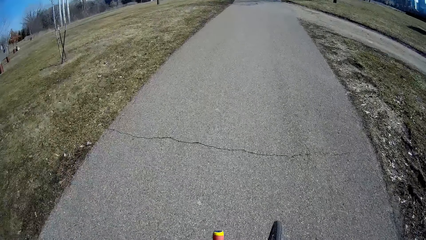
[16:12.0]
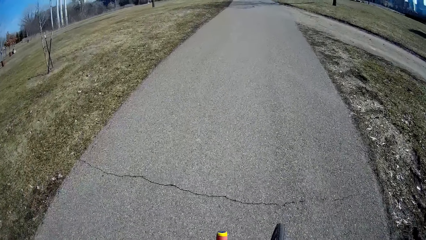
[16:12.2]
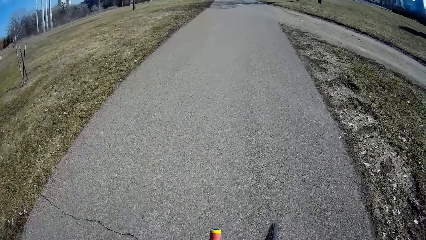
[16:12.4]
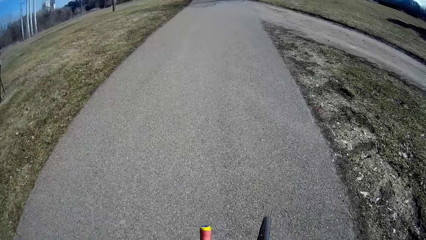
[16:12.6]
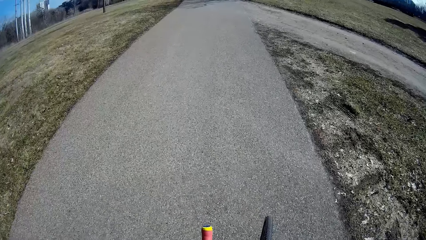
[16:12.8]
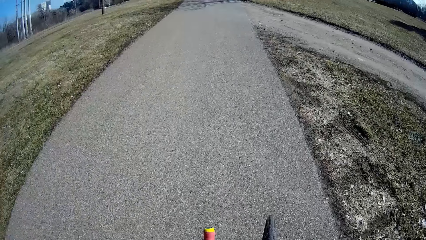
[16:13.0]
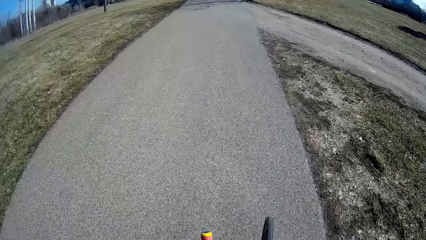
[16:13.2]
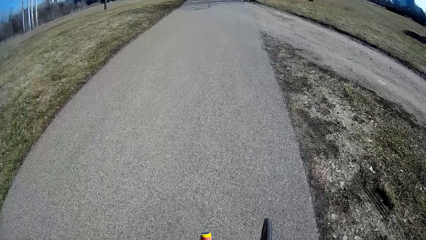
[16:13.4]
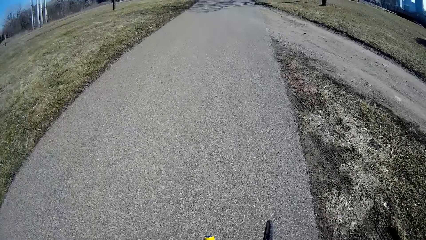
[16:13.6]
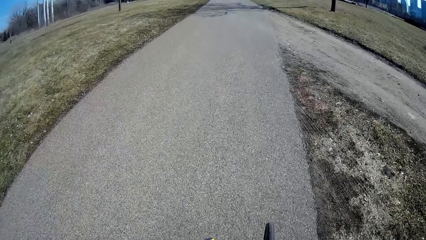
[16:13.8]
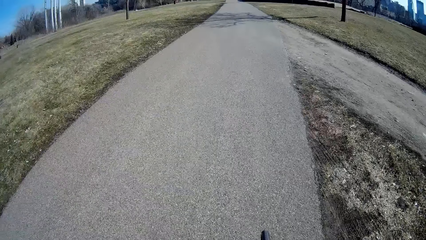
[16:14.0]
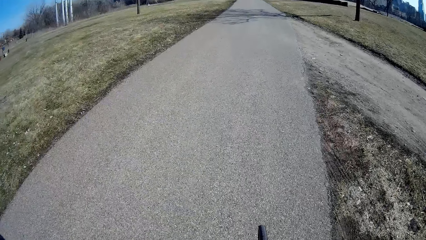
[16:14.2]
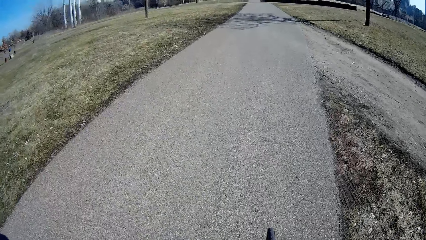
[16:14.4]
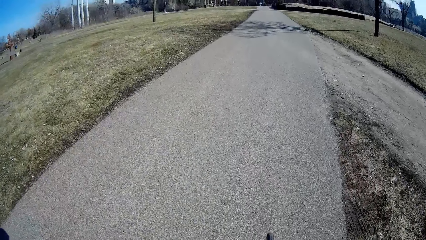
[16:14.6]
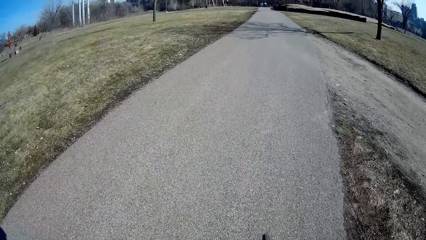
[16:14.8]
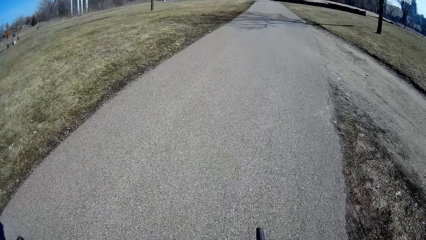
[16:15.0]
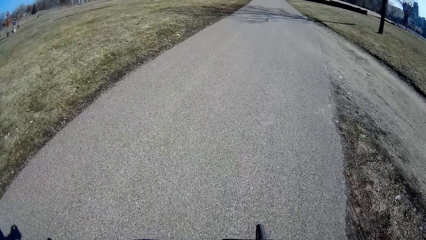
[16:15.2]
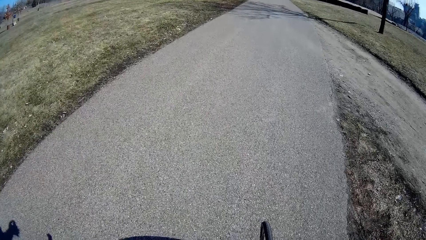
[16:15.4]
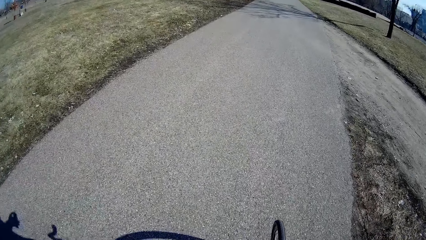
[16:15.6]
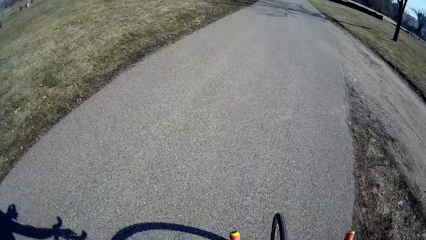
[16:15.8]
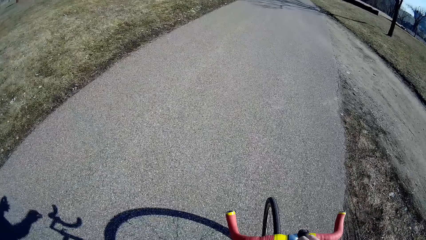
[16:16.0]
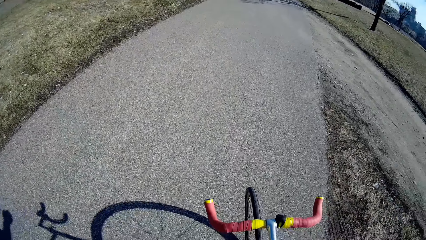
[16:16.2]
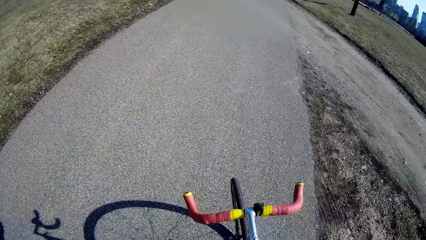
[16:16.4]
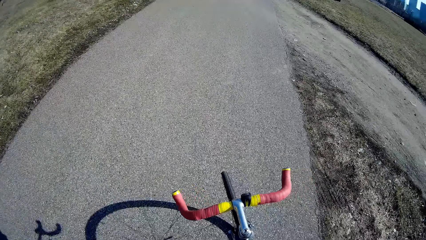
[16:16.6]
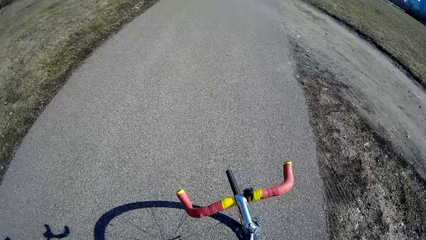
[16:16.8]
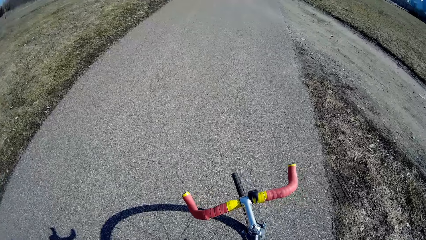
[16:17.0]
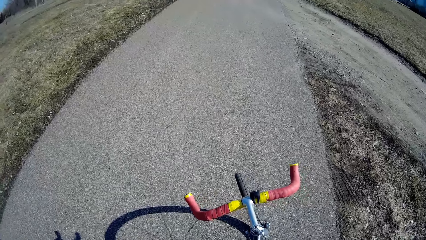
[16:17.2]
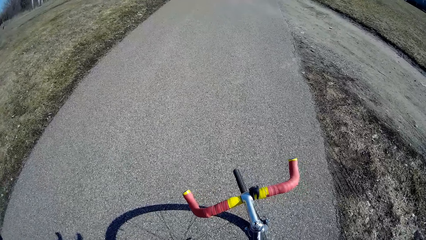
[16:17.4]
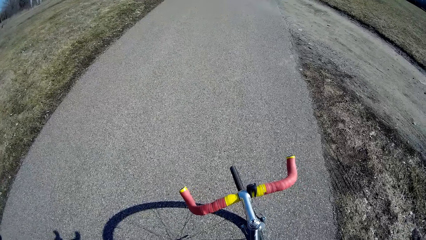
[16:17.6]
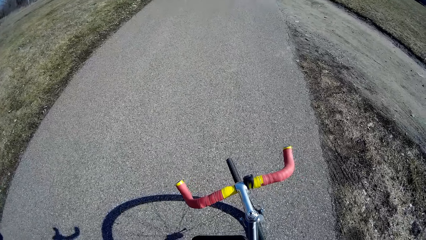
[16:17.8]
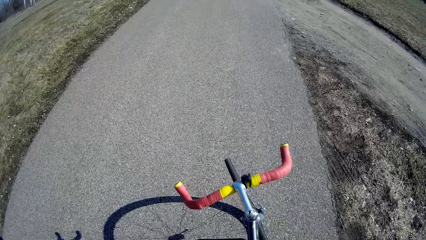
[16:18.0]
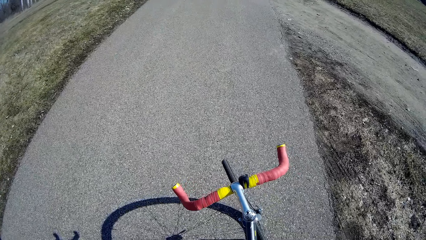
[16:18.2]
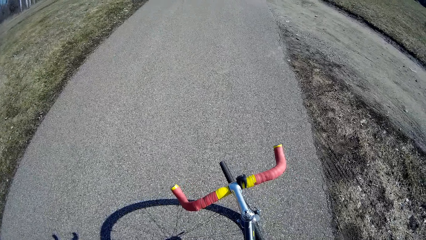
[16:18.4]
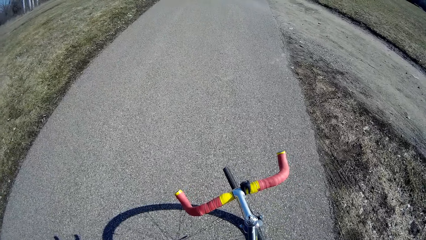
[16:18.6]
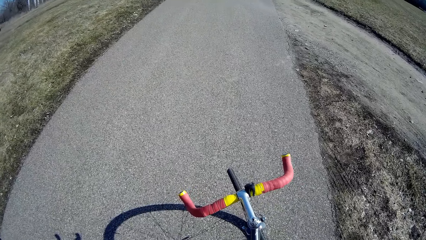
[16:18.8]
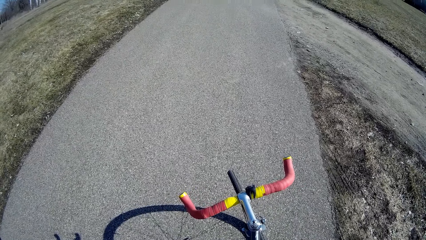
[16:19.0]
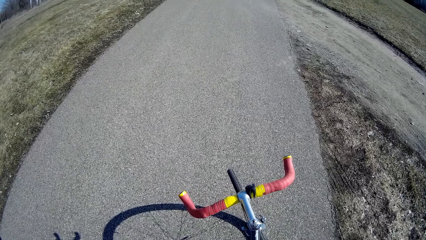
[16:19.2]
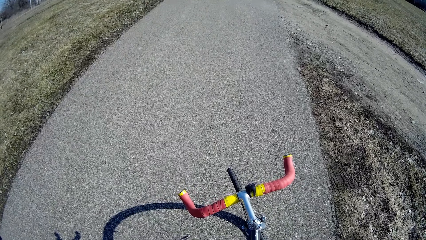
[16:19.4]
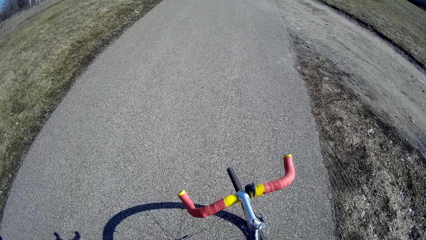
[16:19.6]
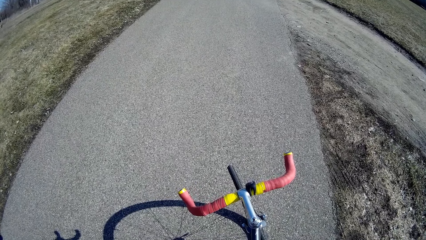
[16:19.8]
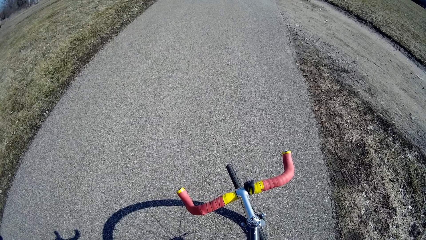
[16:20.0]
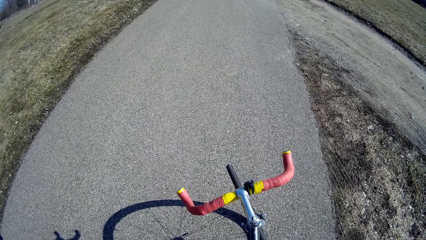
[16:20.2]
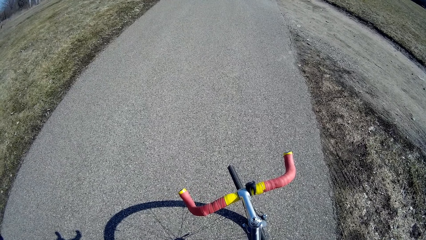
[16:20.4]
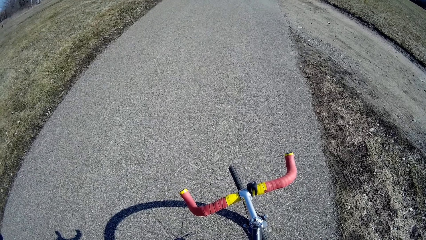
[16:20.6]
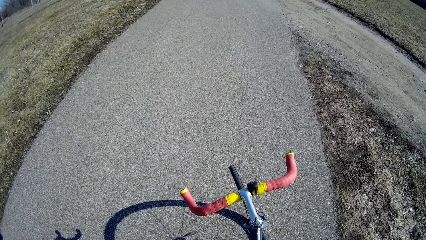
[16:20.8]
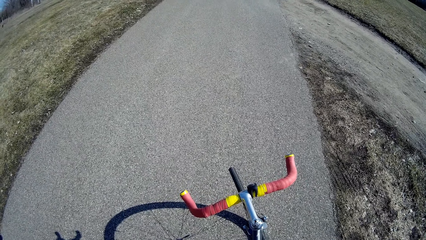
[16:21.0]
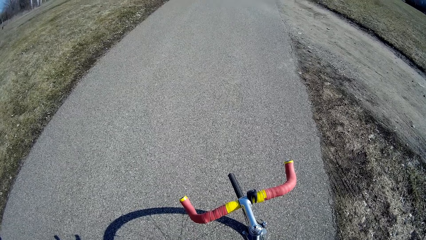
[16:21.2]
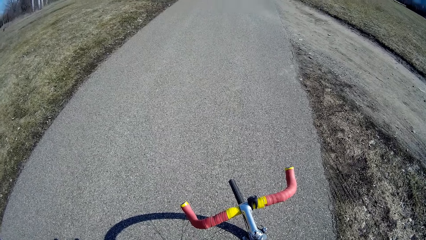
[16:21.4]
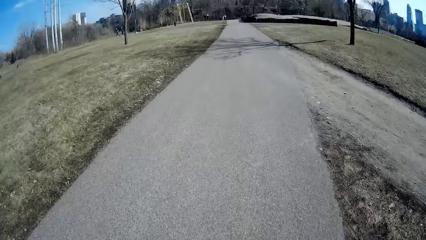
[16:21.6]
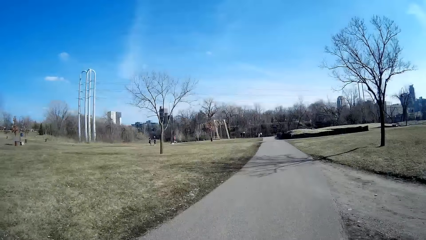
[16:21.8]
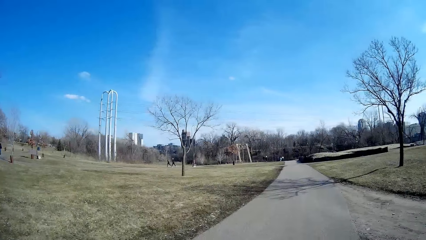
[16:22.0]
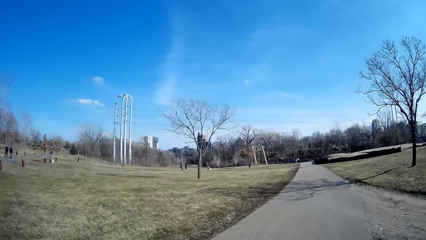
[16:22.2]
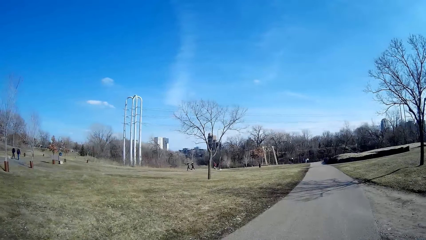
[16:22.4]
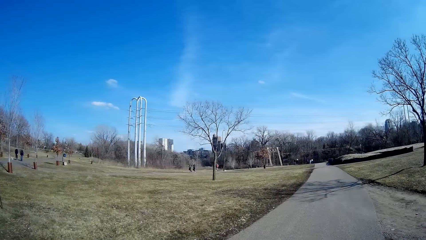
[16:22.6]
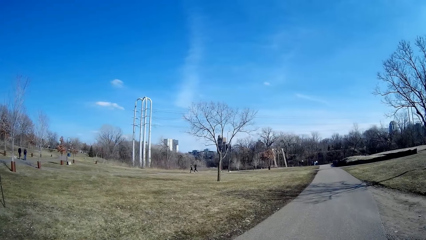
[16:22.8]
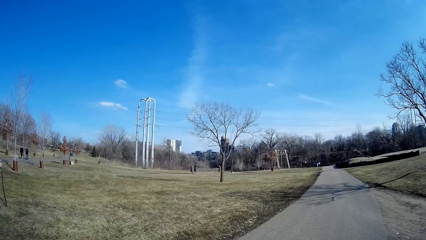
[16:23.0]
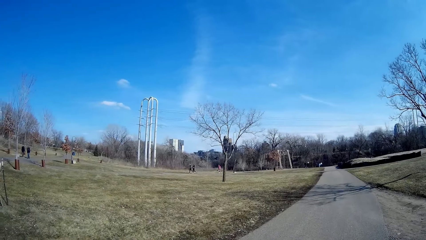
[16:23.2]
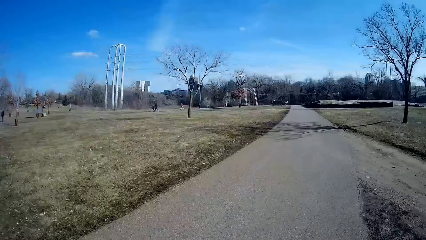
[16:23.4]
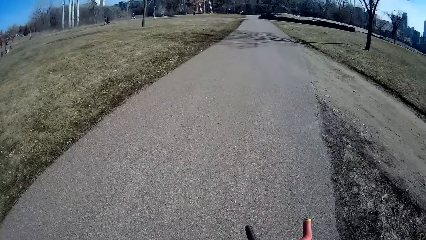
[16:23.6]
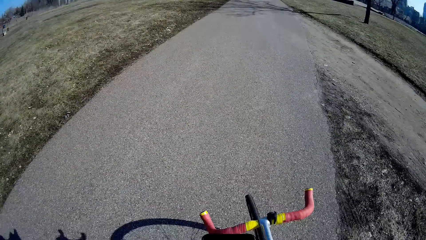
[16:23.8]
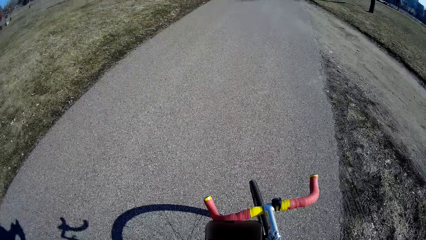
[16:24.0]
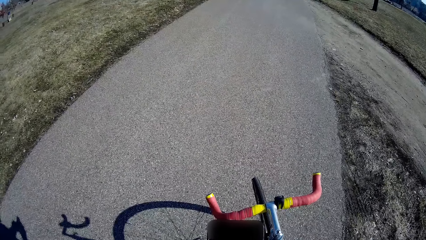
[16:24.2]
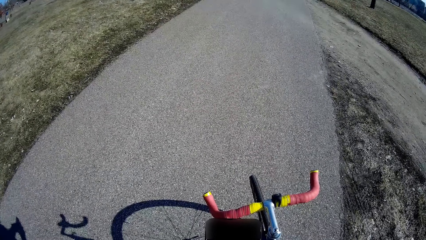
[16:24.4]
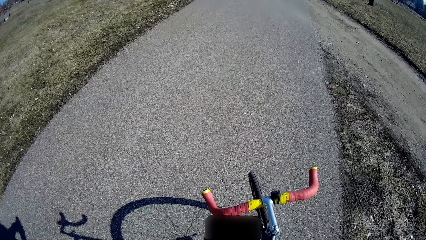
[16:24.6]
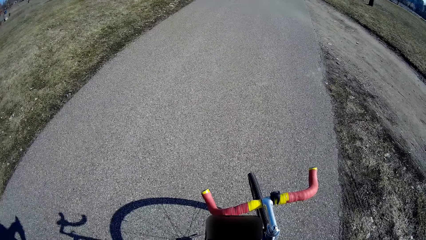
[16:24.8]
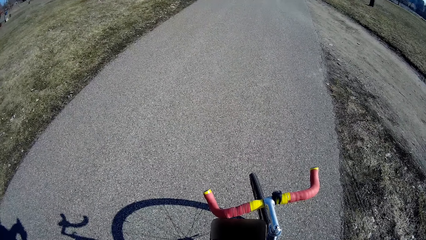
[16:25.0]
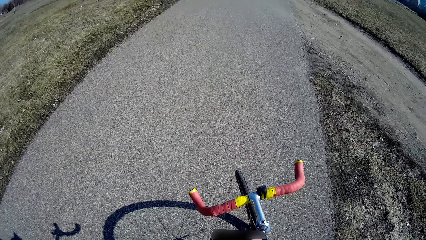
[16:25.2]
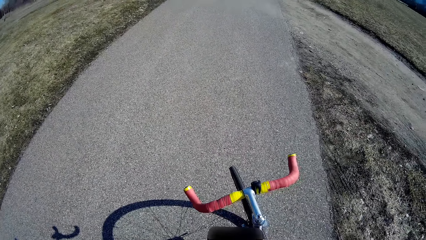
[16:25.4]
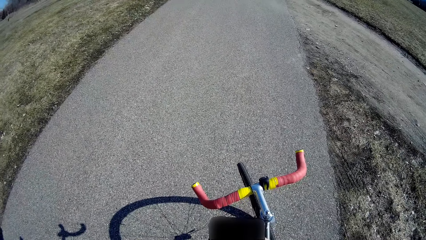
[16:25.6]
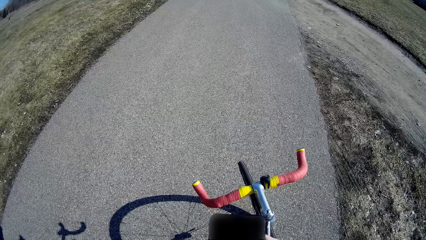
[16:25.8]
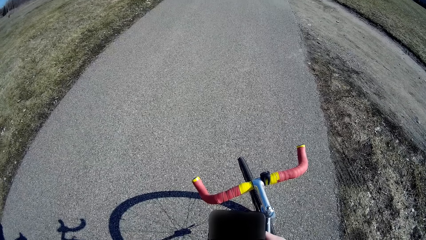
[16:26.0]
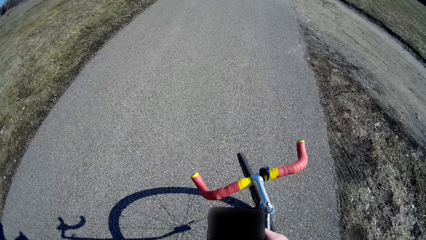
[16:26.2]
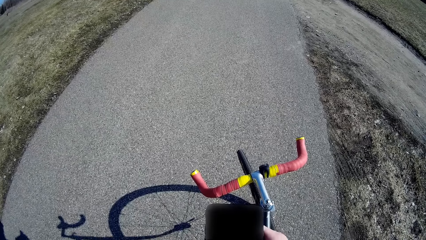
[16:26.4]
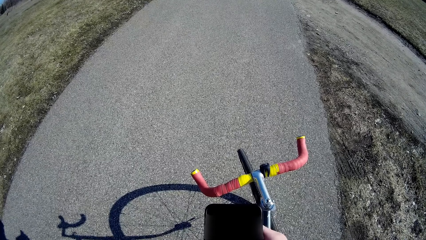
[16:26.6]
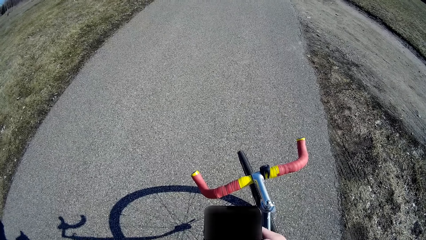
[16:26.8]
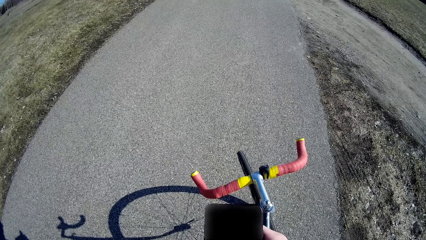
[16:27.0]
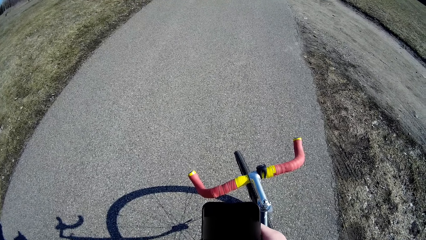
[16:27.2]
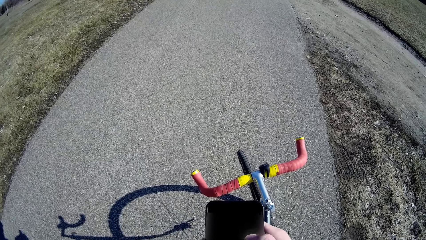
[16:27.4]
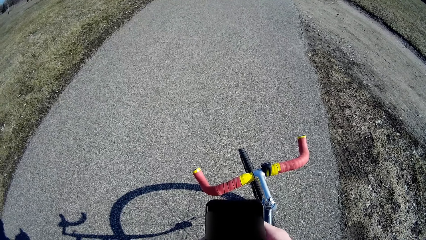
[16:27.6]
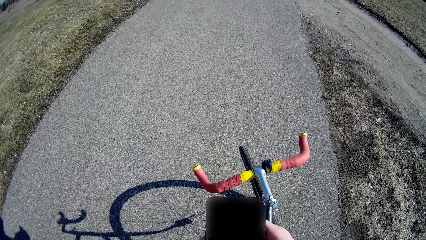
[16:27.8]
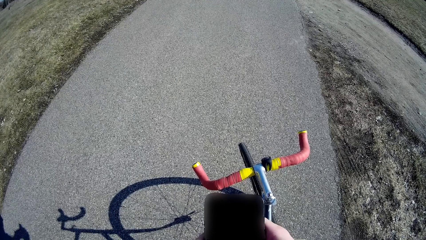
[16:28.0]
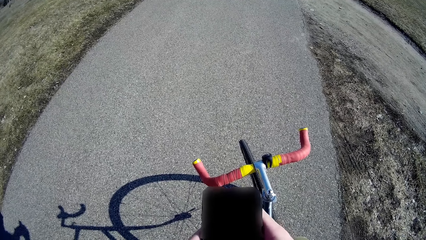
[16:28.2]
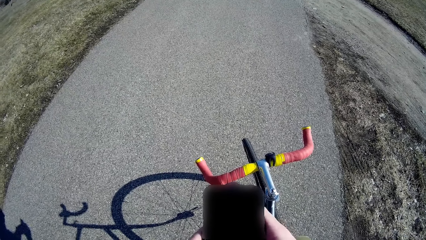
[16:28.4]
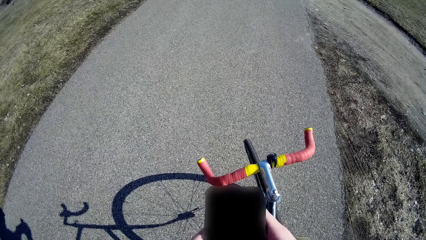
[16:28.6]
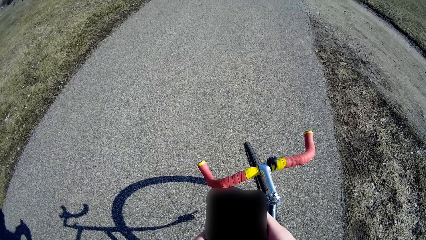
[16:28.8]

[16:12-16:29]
Someone stands near the camera wearer. The camera wearer stops riding the bicycle. They look around. They look at the phone.
